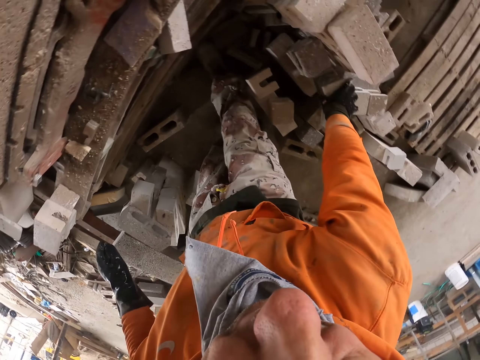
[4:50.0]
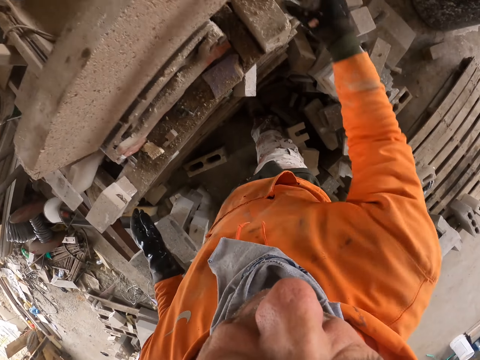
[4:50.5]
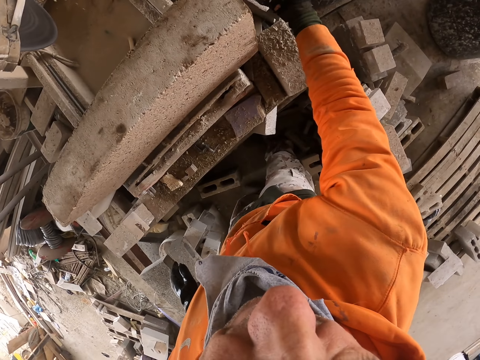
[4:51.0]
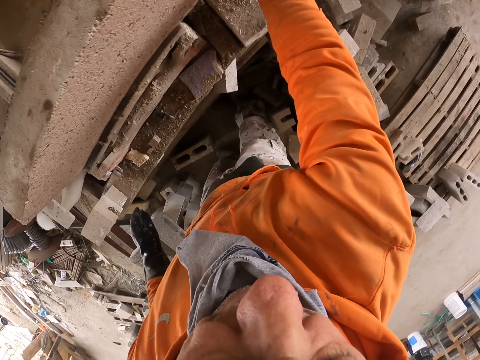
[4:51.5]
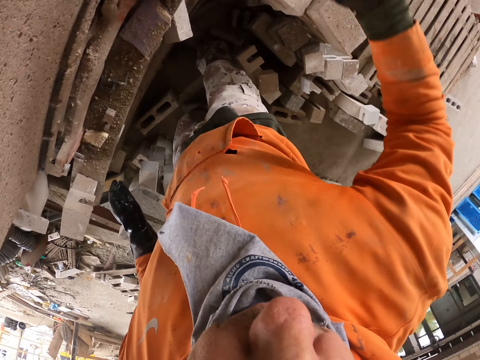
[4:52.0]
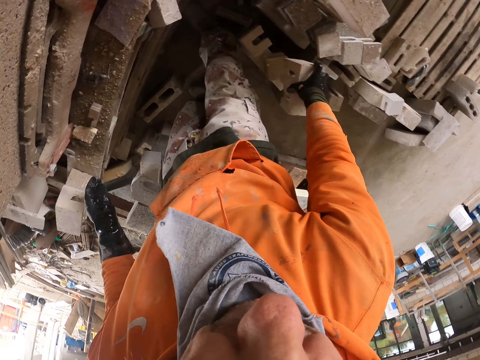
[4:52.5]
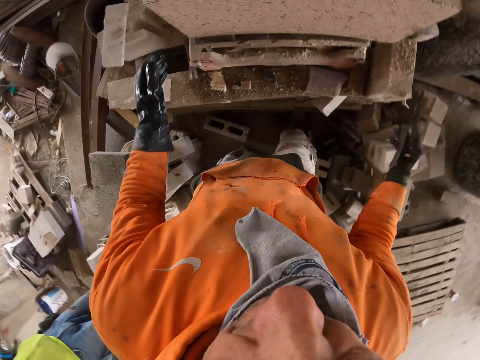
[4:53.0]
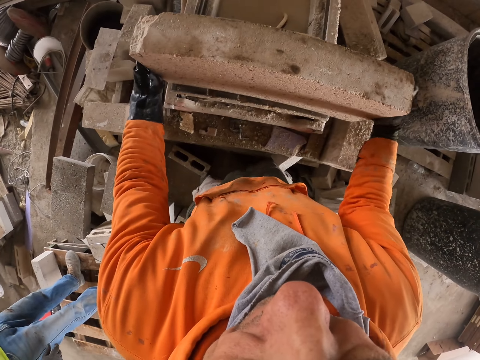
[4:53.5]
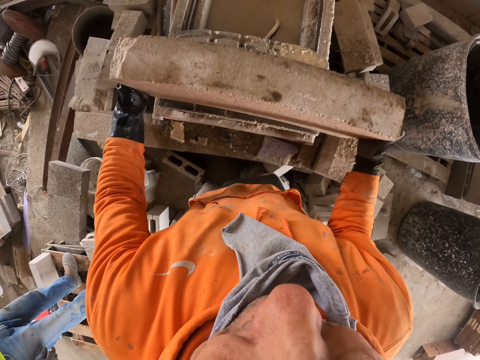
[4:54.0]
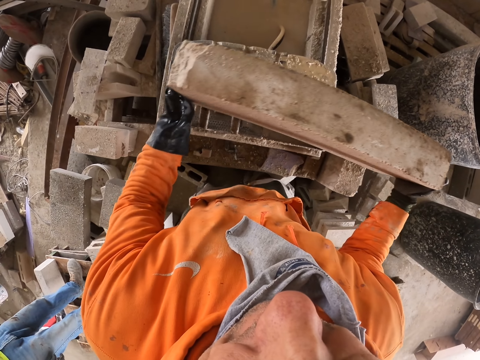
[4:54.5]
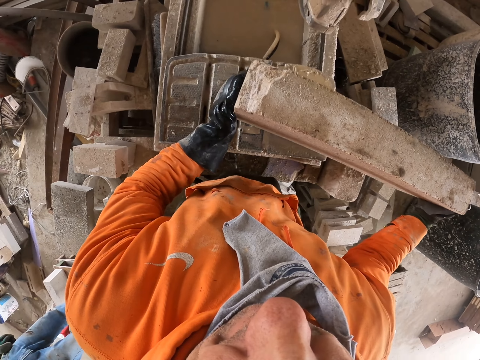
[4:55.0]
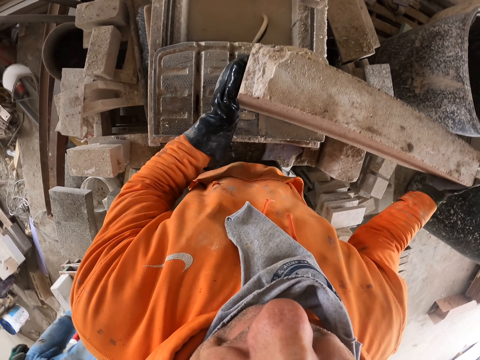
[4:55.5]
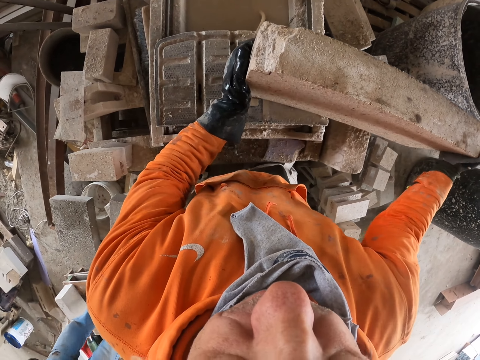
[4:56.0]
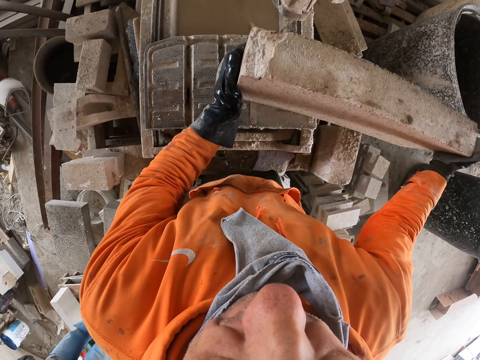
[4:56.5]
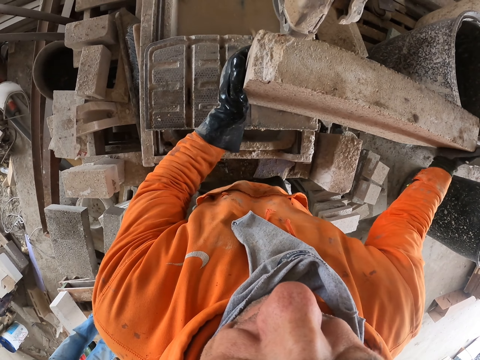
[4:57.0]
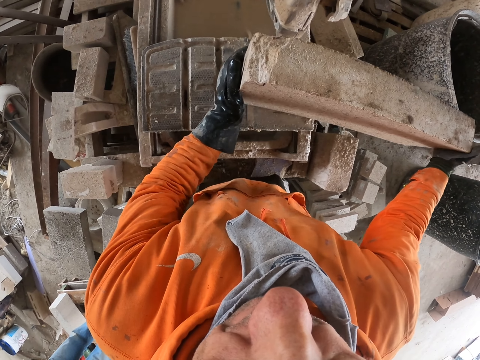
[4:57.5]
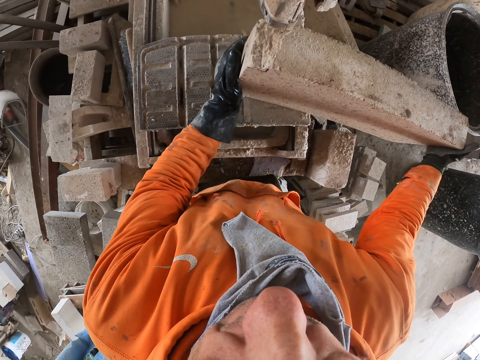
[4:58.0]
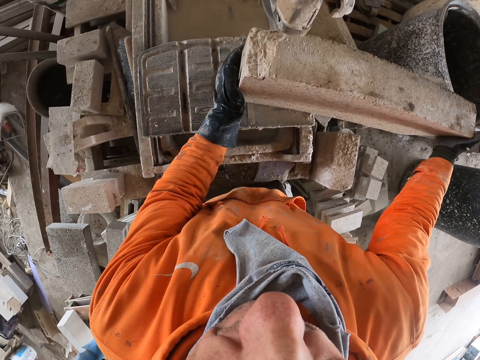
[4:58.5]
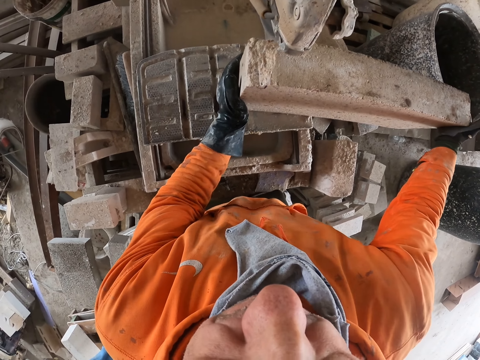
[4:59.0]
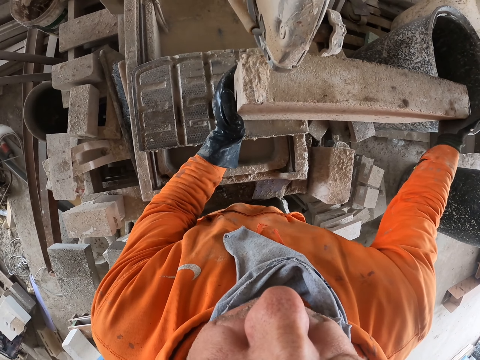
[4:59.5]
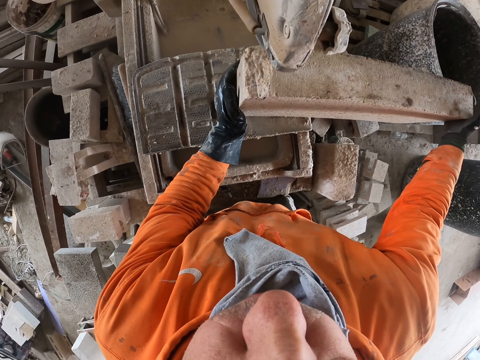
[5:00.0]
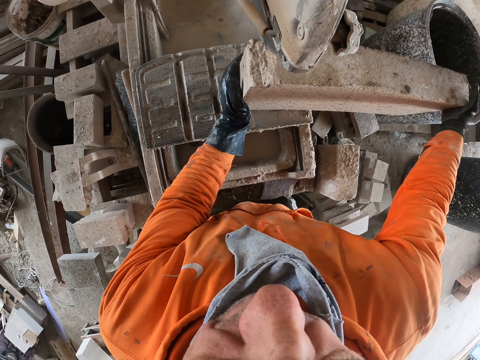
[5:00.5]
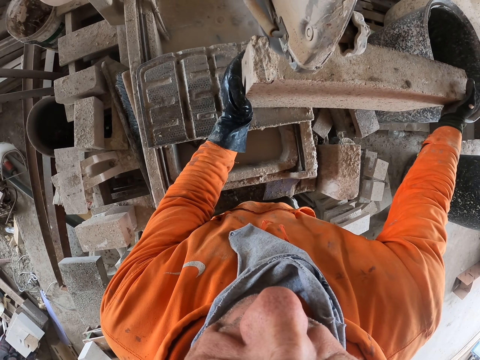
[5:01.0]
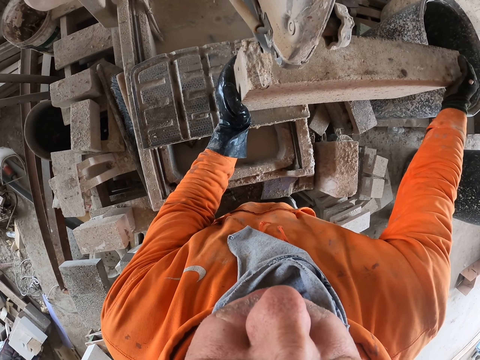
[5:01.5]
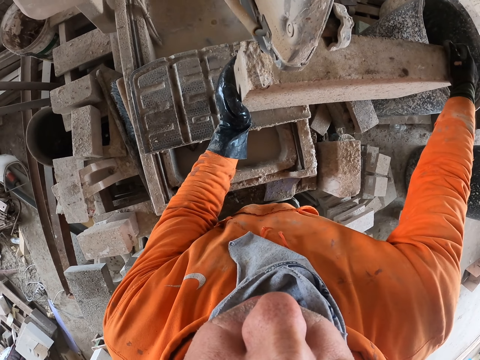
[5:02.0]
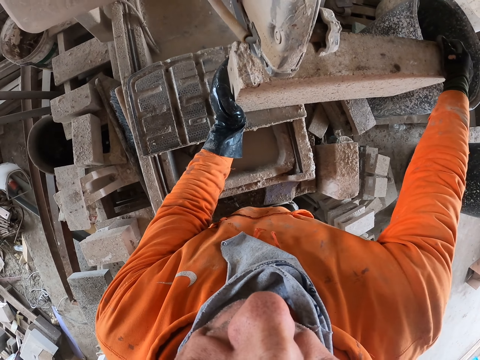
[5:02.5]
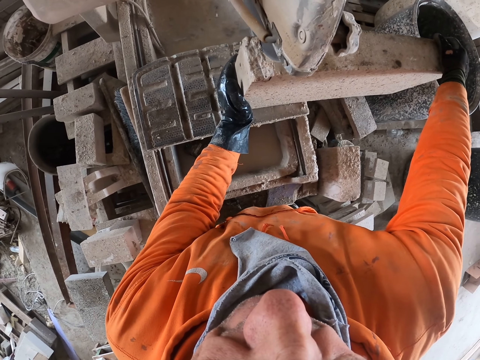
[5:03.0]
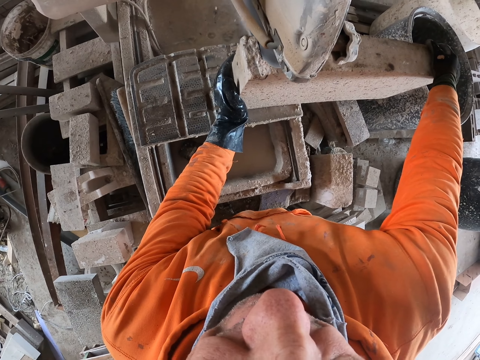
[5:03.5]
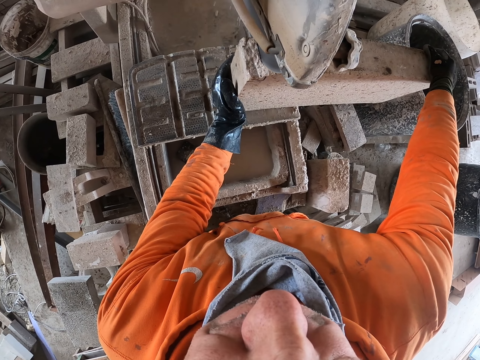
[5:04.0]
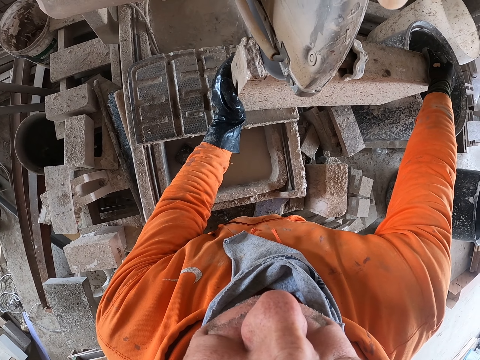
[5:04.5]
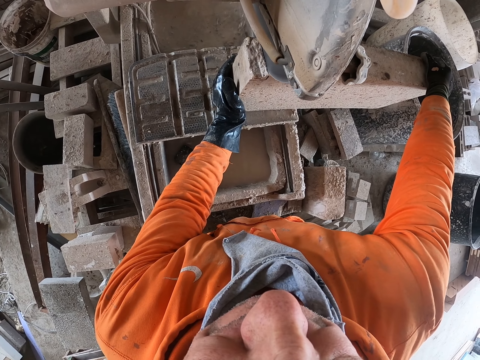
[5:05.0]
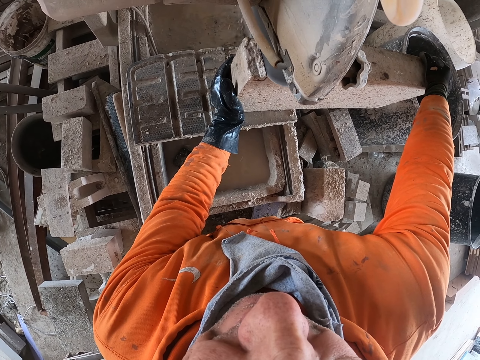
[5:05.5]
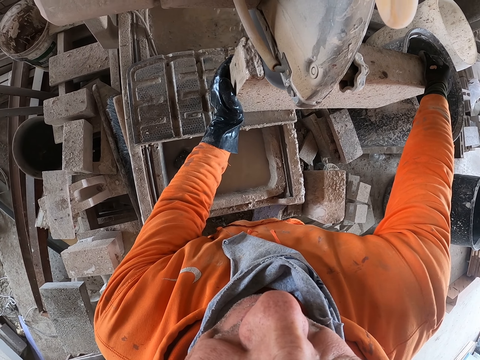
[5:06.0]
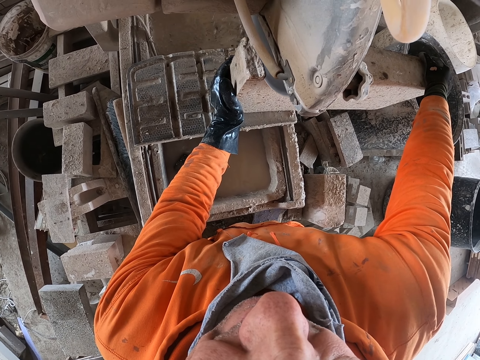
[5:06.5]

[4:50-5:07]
The camera wearer puts the piece of block stone or concrete block on the machine cutter. They pick the piece of block stone on the machine cutter. They turn around. They put the piece of block stone on the machine cutter. They turn around. They move the block stone on the machine cutter. They hold concrete blocks. They cut the block stone with the machine cutter.

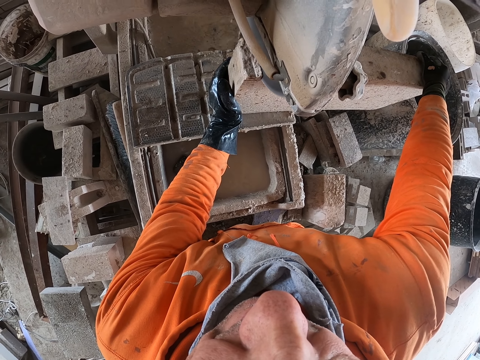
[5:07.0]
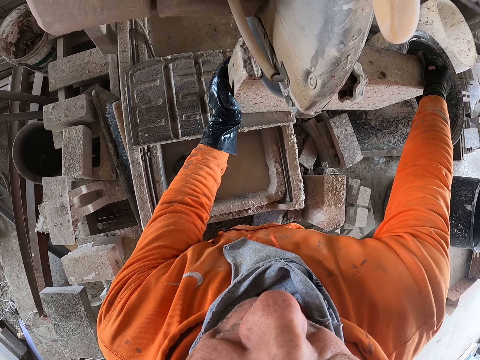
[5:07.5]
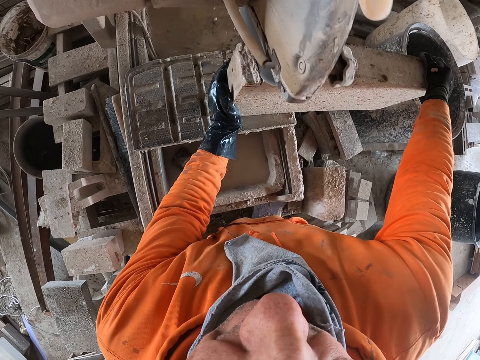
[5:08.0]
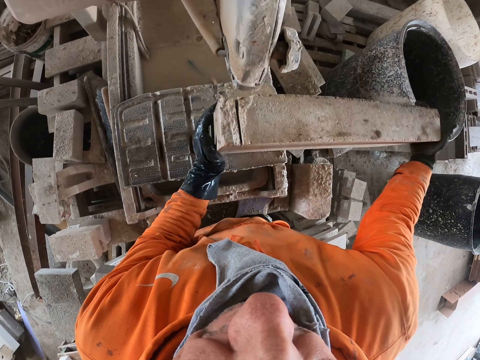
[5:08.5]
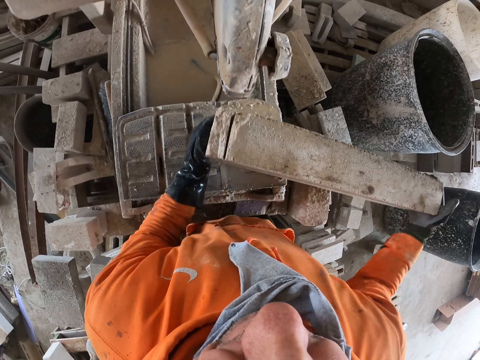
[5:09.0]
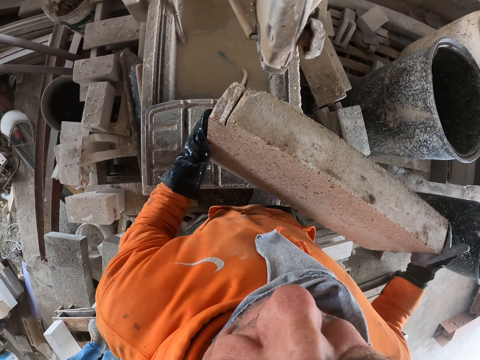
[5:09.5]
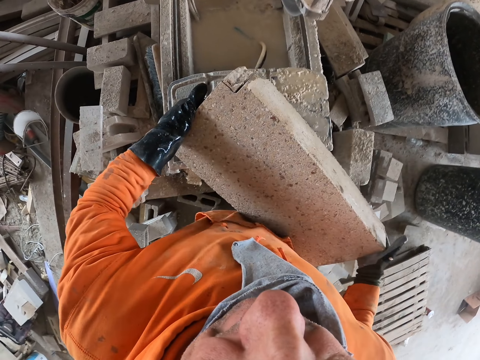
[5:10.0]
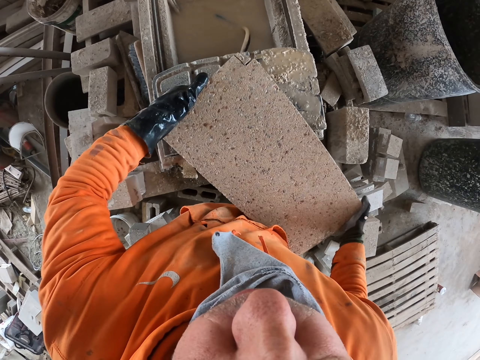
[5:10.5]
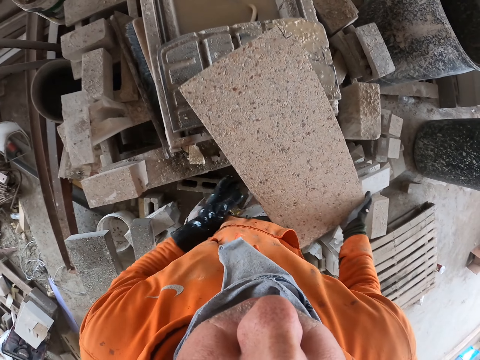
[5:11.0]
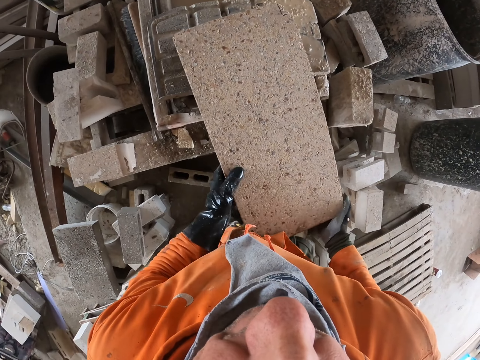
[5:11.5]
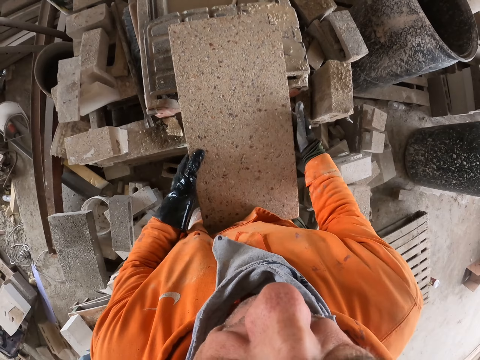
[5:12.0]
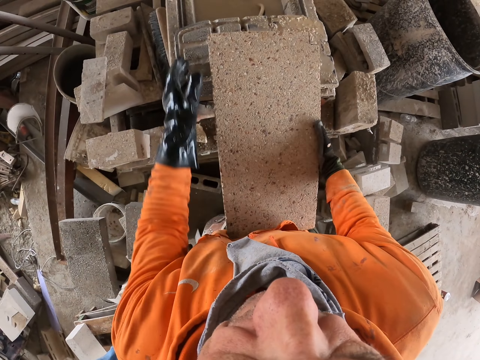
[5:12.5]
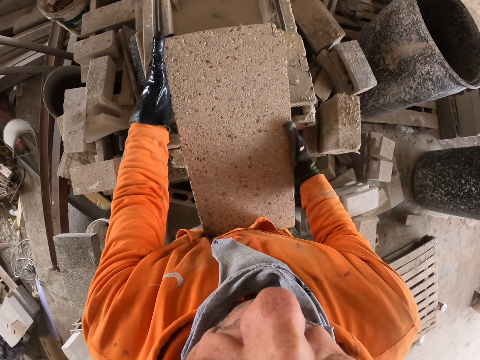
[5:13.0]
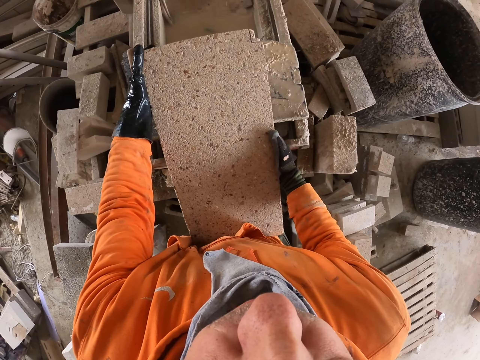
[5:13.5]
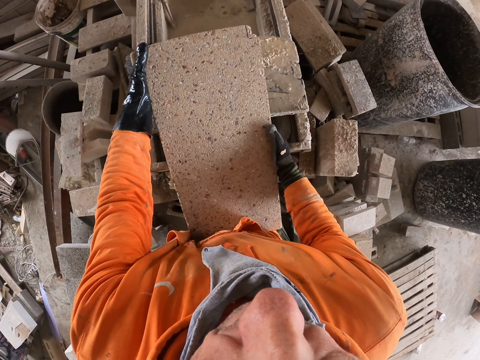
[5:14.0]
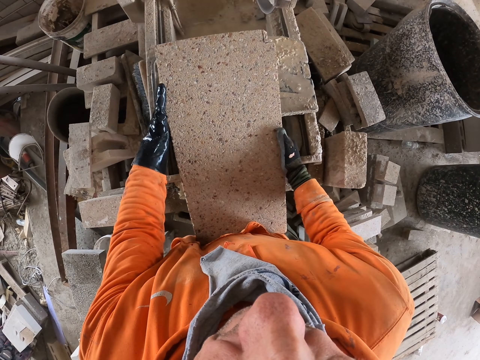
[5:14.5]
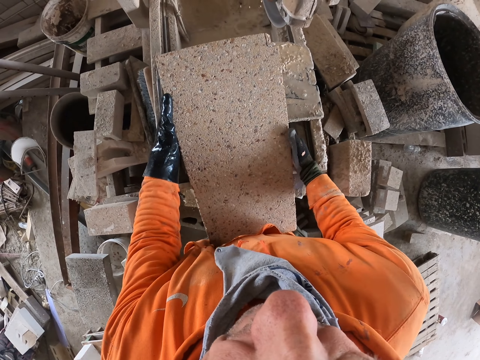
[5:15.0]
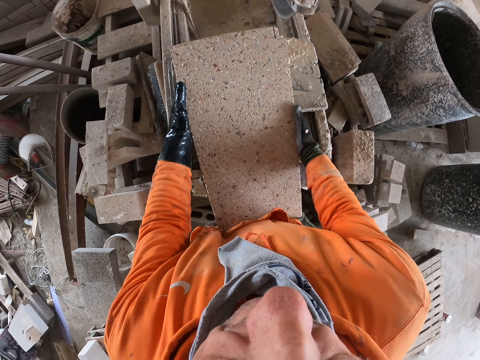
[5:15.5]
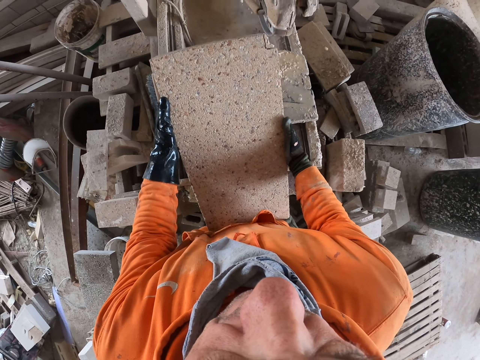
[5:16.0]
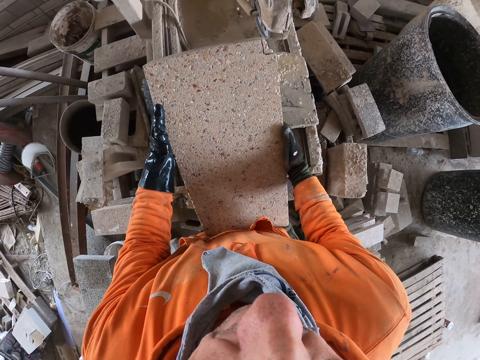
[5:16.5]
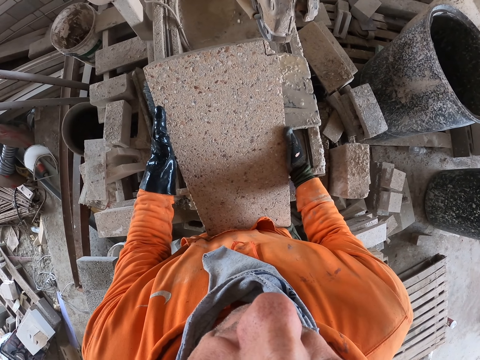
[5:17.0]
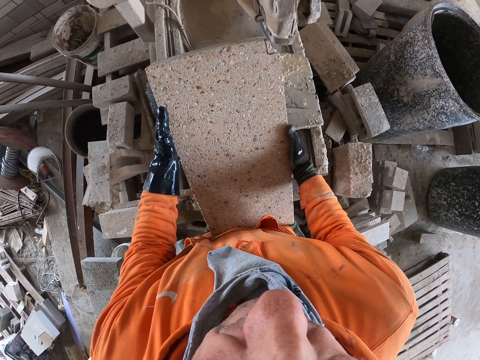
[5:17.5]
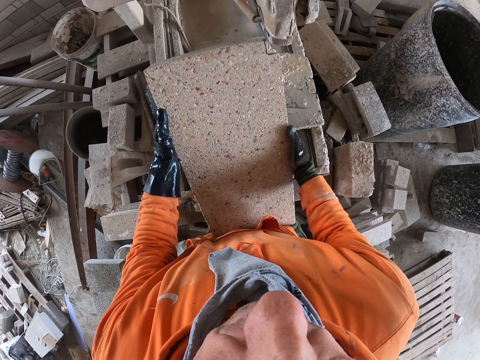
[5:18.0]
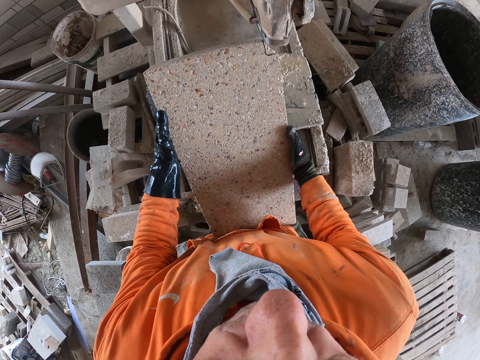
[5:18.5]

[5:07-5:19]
The camera wearer moves the block stone or concrete block on the machine cutter. They hold the concrete block. They adjust the concrete block on the cutter. They cut the block stone with the machine cutter.
